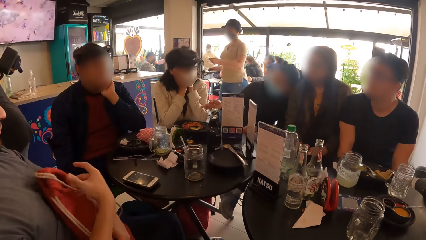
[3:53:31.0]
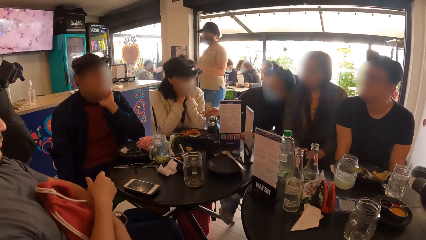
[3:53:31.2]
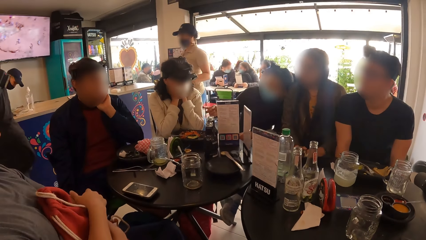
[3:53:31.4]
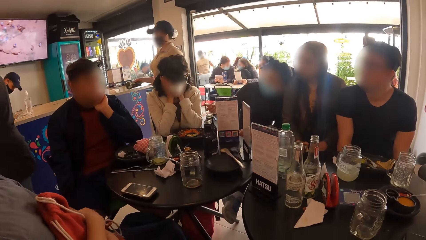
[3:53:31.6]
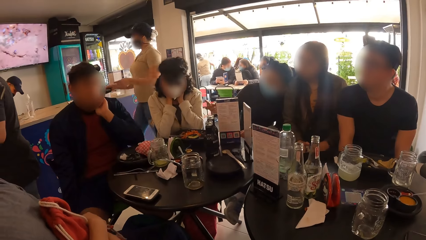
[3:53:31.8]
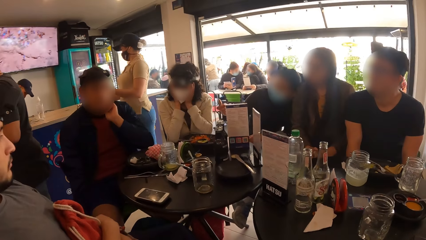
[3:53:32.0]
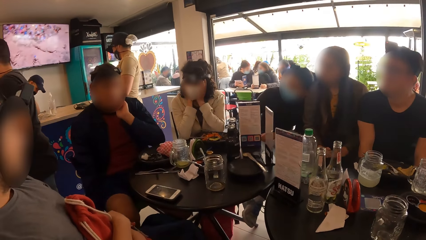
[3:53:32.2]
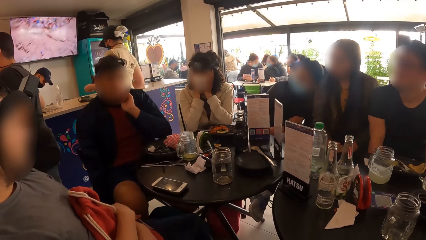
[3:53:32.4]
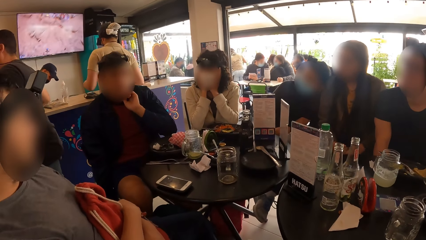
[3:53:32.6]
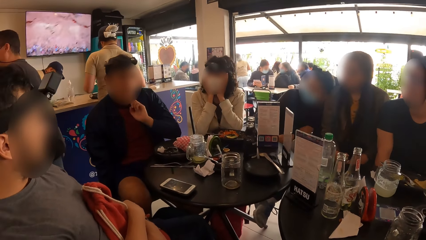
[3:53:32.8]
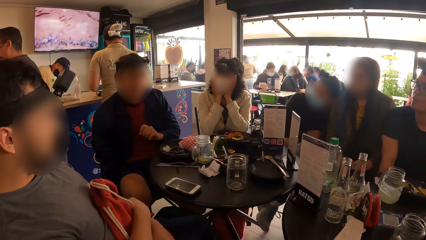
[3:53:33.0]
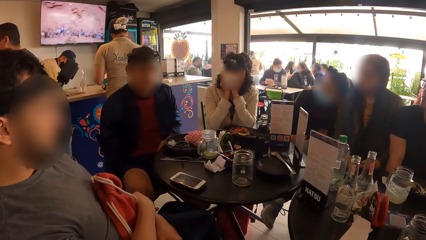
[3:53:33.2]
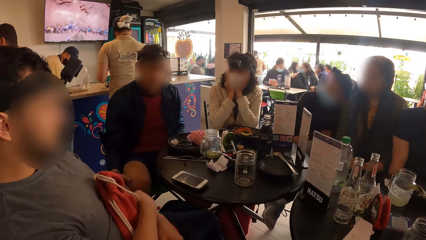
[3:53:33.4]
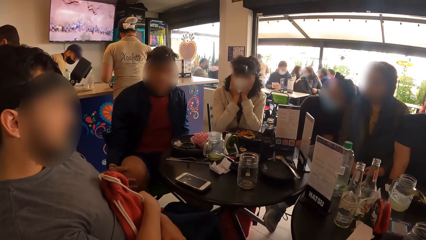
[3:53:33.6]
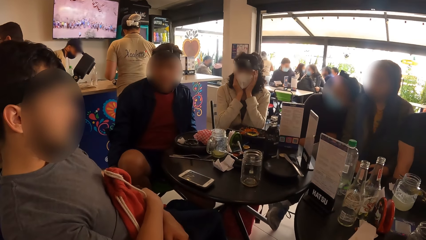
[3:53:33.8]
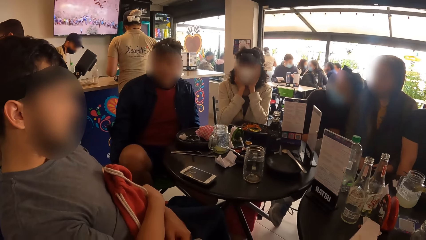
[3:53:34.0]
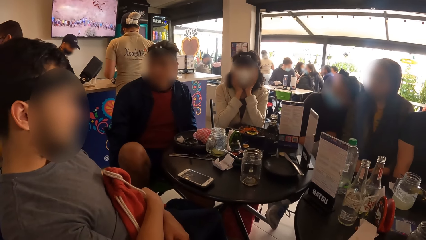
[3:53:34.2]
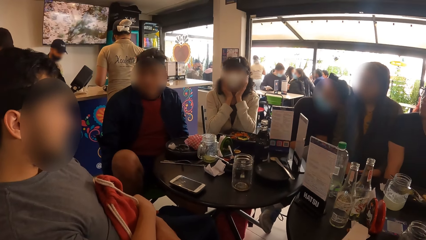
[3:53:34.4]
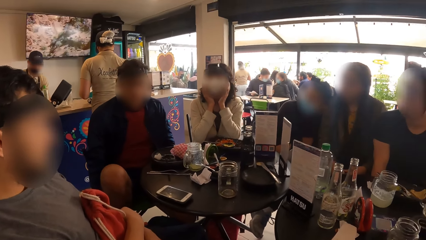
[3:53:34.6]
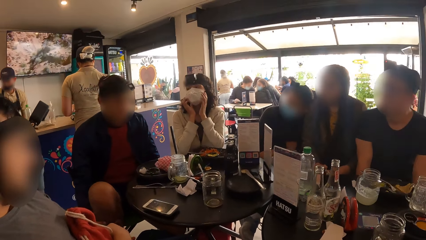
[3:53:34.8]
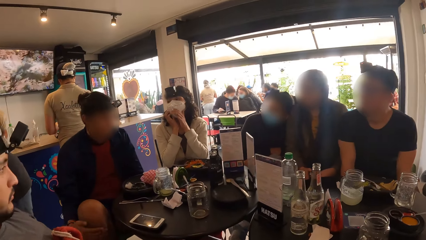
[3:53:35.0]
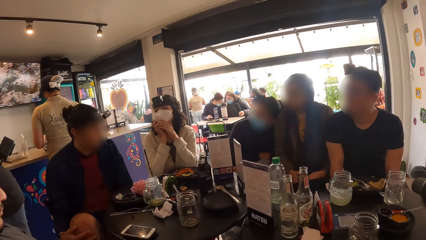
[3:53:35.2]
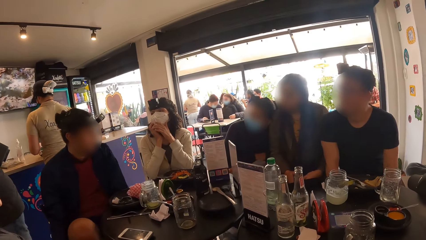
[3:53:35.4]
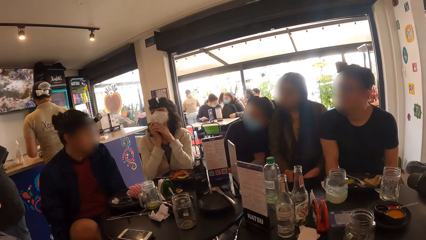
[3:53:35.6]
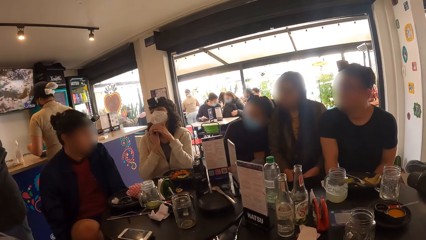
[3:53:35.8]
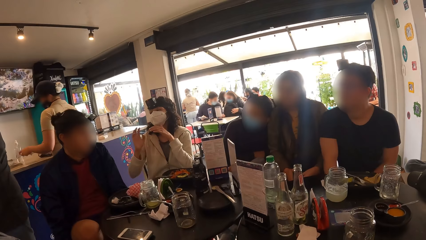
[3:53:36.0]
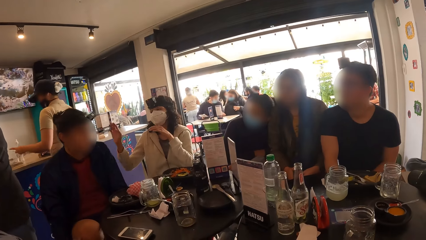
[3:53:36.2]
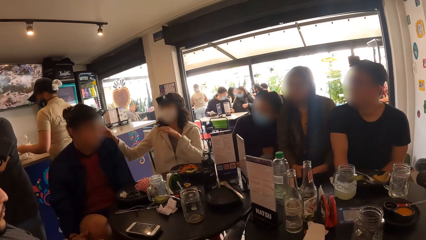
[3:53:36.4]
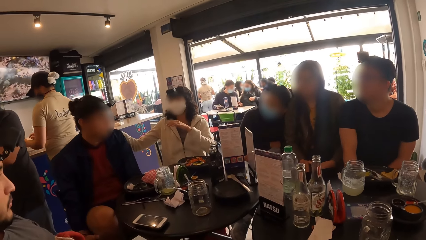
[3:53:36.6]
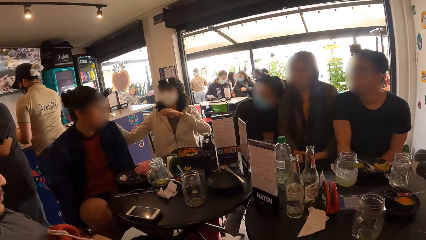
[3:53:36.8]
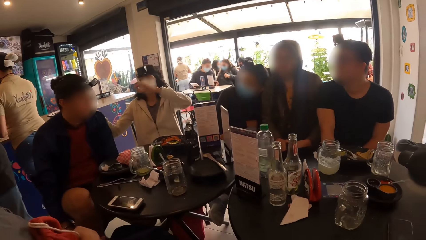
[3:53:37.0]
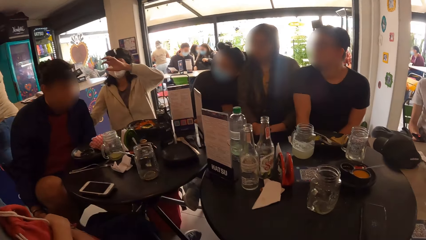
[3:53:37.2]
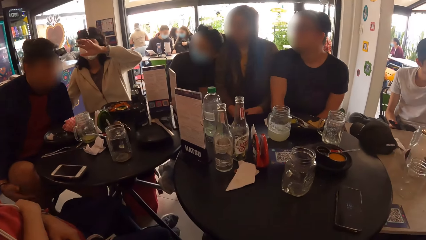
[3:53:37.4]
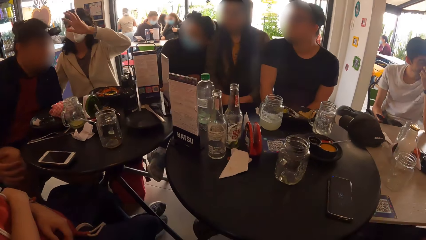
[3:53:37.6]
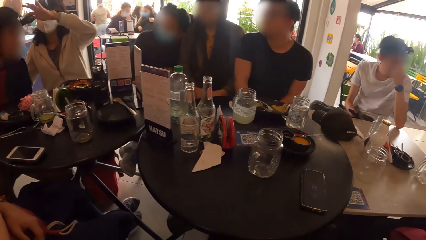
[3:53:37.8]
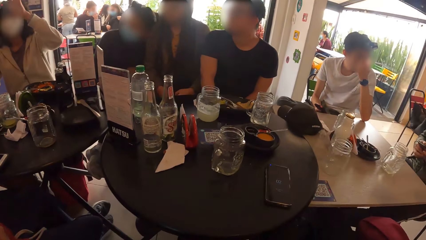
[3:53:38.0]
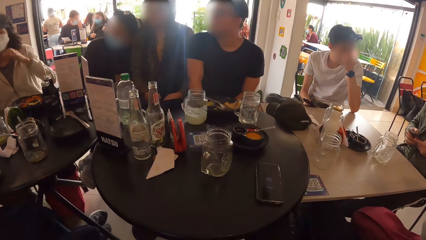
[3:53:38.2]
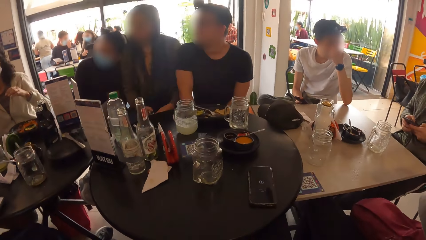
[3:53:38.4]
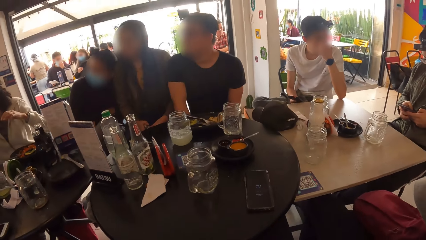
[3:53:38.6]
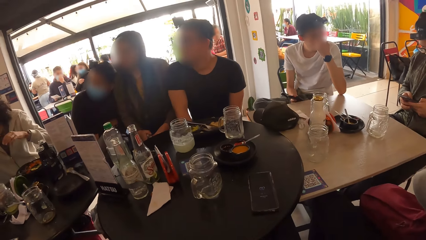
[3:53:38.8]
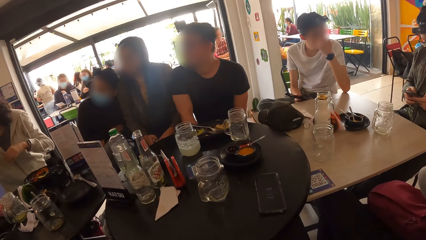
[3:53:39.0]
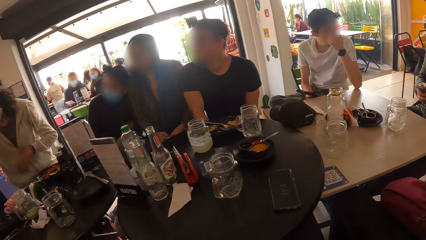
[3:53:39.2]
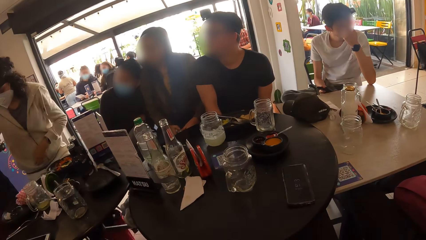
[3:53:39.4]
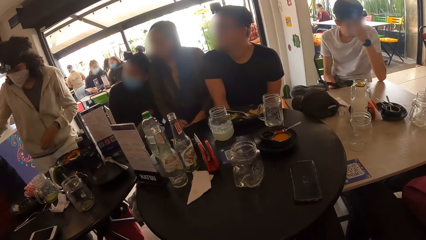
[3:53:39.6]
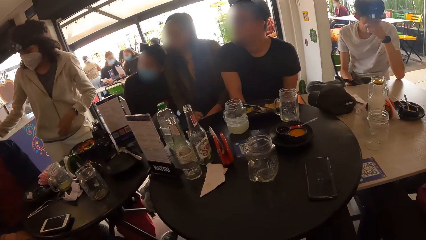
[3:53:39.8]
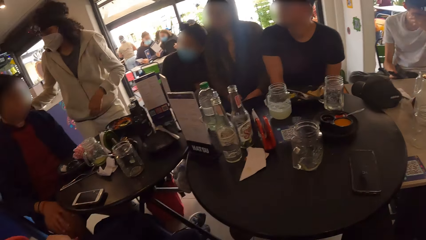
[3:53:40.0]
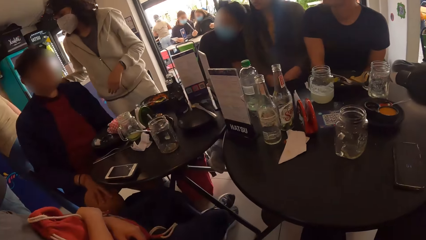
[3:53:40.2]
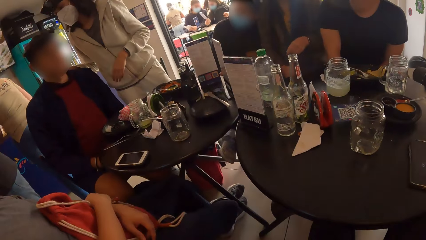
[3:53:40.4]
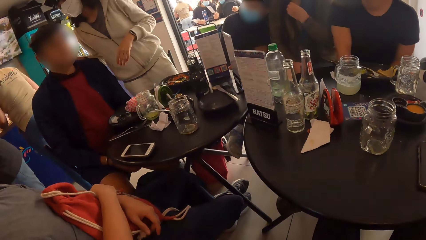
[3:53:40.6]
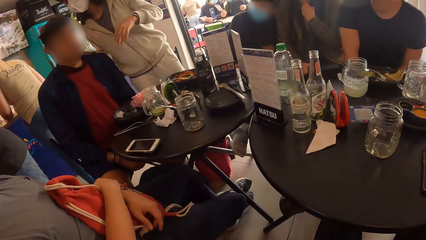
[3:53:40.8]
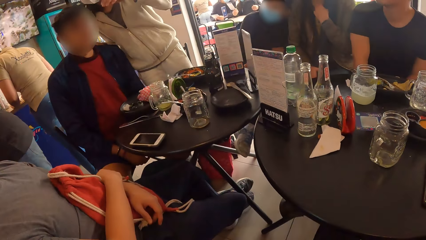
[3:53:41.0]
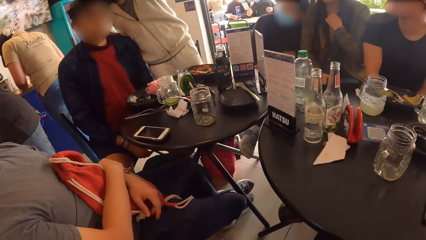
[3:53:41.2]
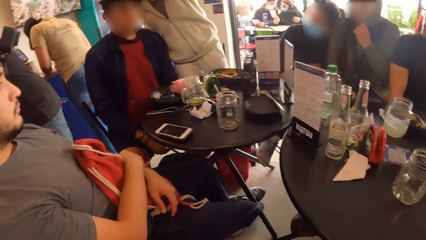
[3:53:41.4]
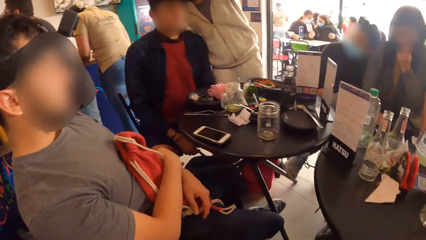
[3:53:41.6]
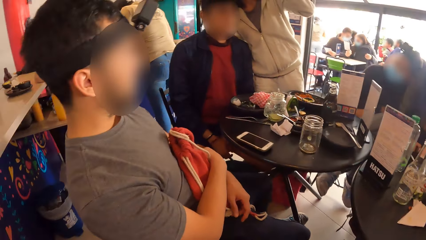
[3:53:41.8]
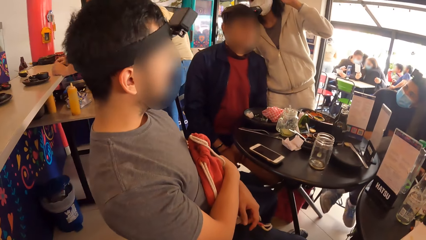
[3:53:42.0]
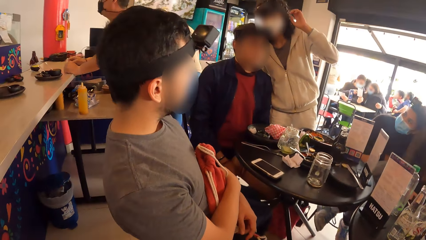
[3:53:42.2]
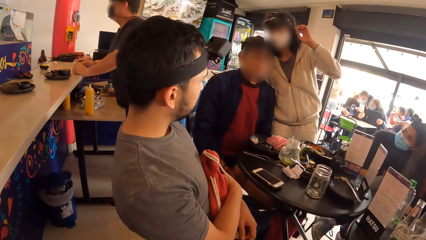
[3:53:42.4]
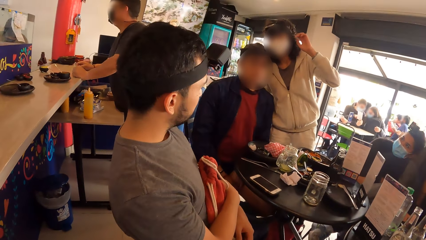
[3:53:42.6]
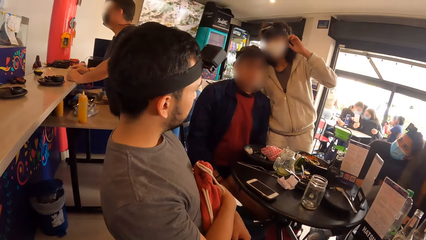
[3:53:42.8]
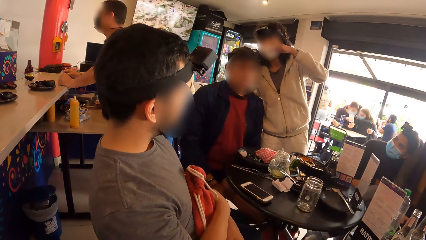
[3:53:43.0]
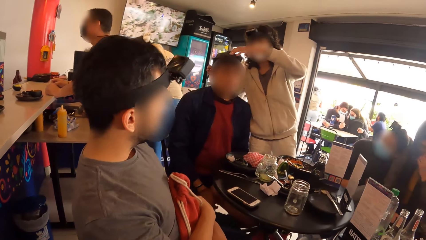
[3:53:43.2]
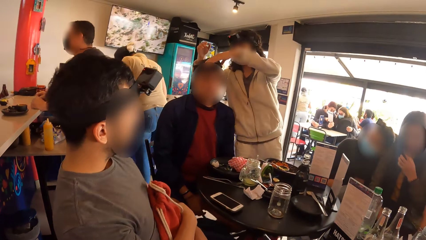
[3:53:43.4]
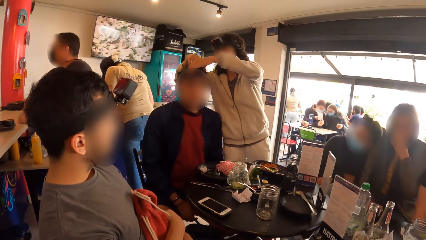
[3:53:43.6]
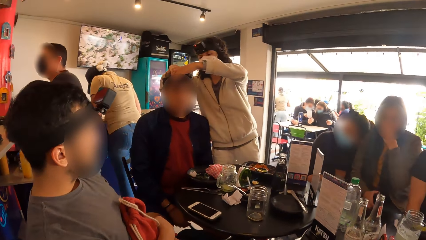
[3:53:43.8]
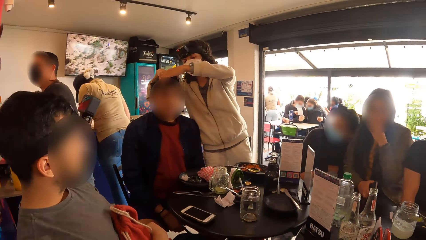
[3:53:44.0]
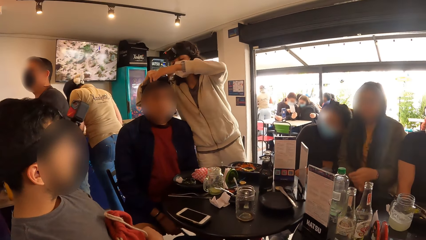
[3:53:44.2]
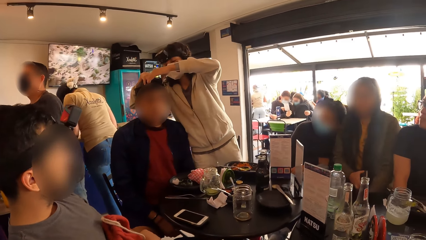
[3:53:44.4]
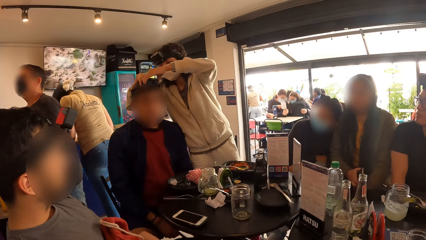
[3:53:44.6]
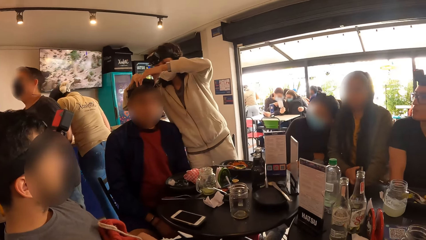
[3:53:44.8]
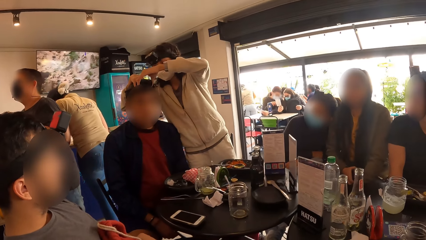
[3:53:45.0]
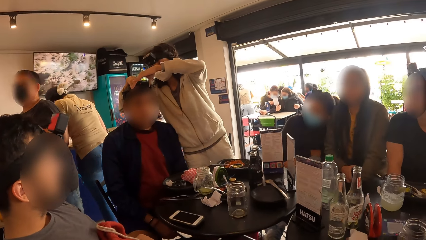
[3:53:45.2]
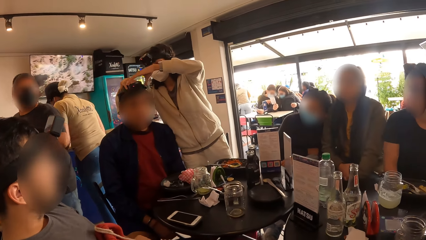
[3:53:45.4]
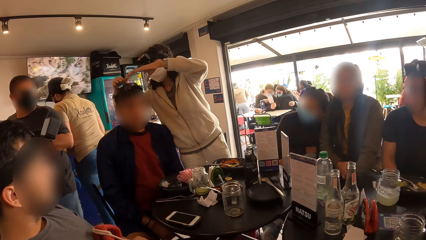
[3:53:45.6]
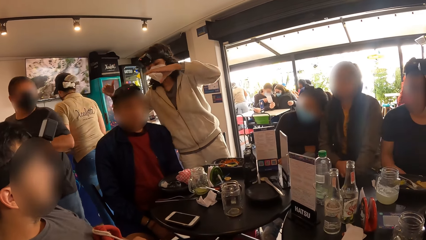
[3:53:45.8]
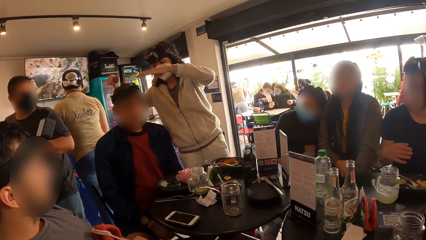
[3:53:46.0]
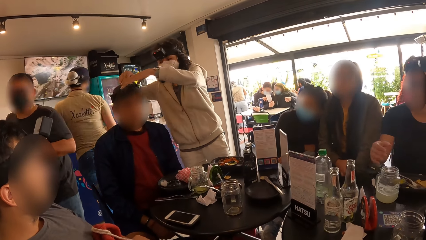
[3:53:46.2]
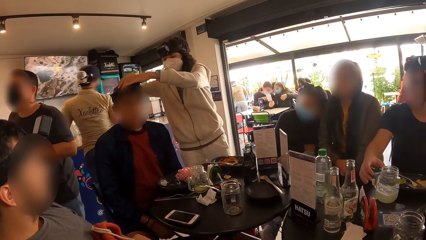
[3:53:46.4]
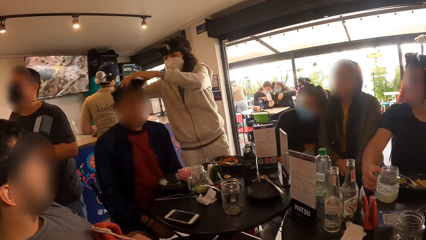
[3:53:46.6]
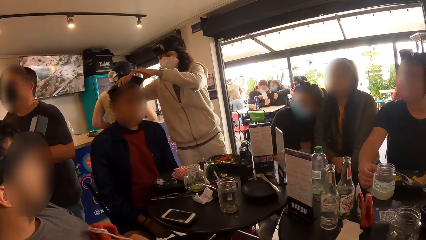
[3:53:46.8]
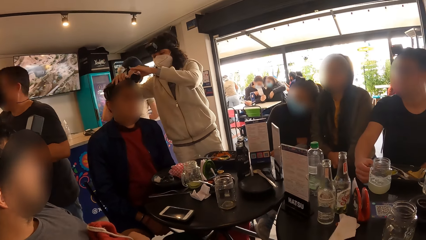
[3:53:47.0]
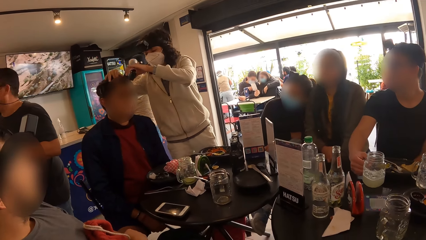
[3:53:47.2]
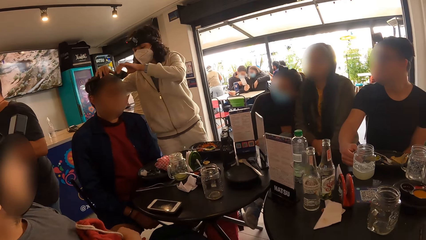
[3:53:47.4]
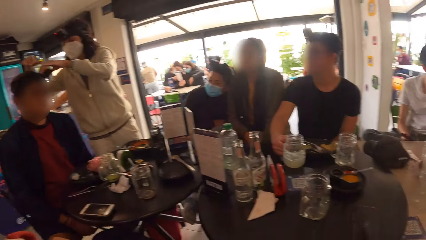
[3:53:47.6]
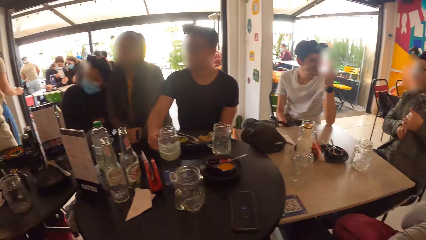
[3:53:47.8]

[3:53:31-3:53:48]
The camera wearer interacts with the ladies and the men. They look around.
